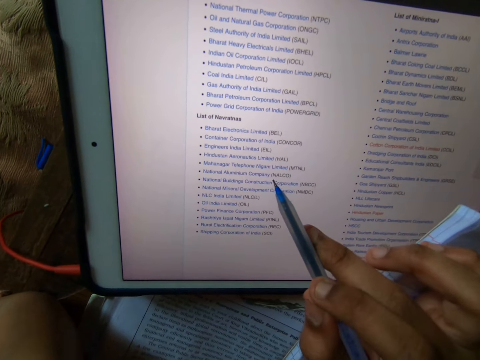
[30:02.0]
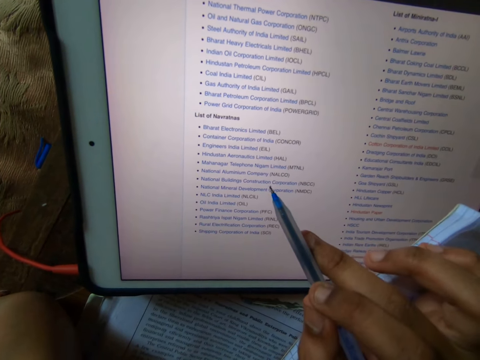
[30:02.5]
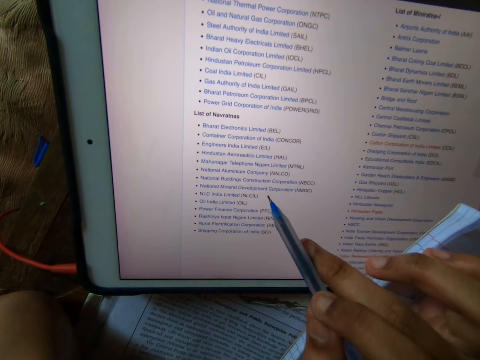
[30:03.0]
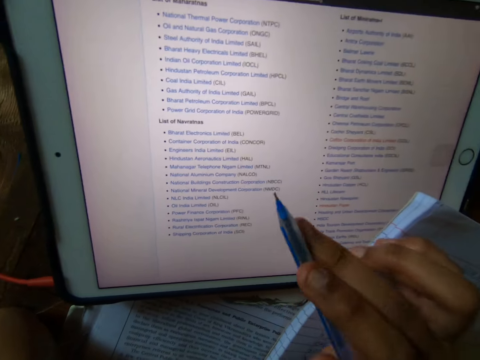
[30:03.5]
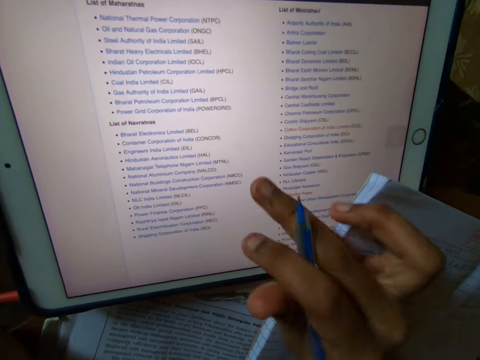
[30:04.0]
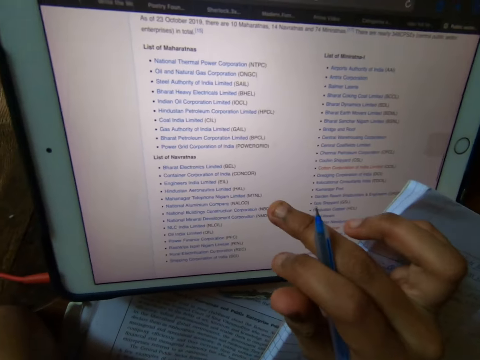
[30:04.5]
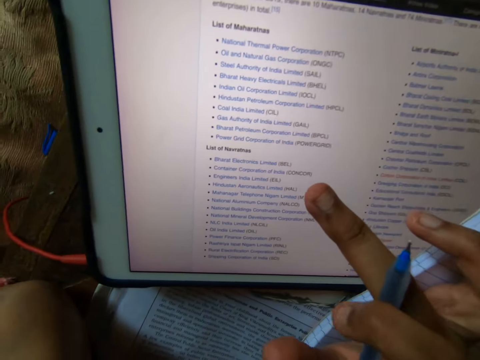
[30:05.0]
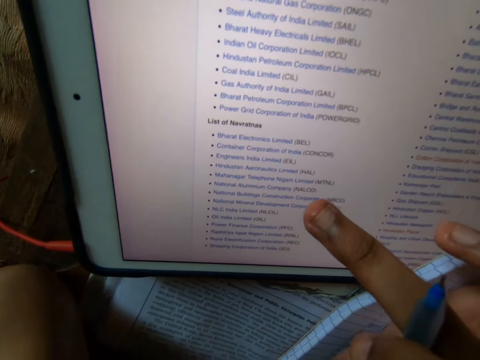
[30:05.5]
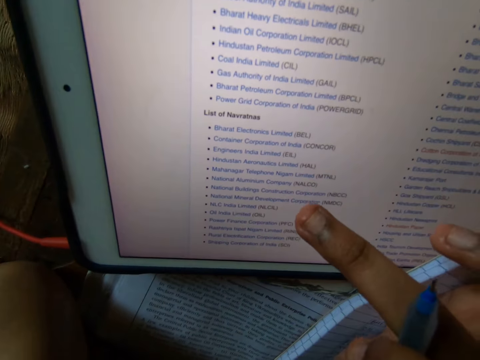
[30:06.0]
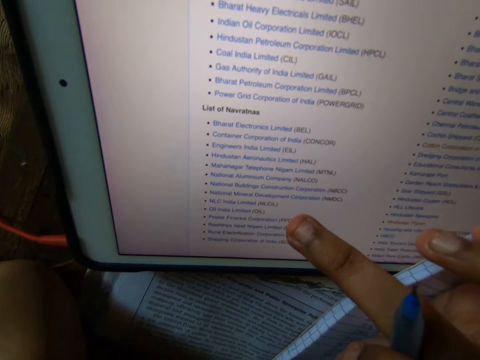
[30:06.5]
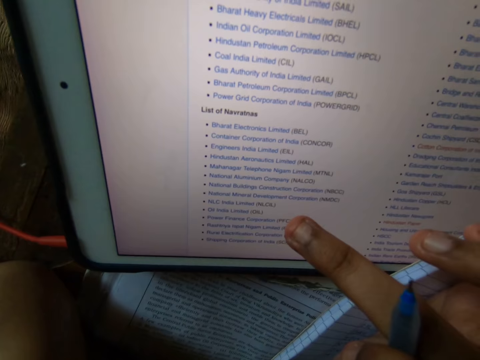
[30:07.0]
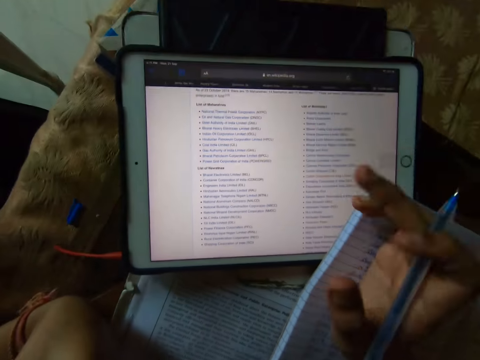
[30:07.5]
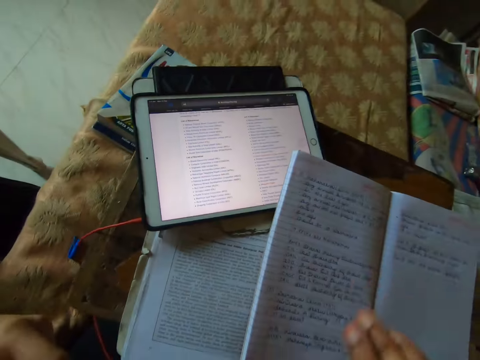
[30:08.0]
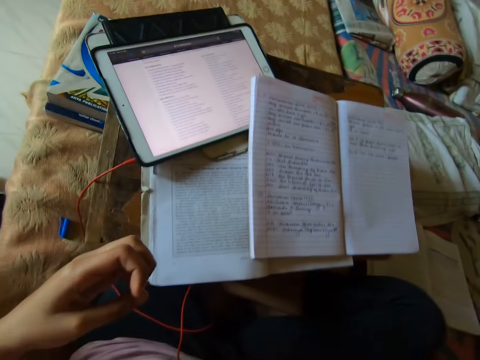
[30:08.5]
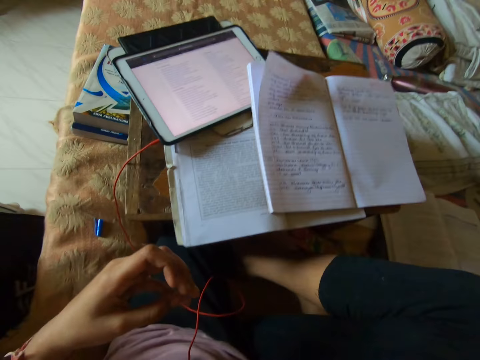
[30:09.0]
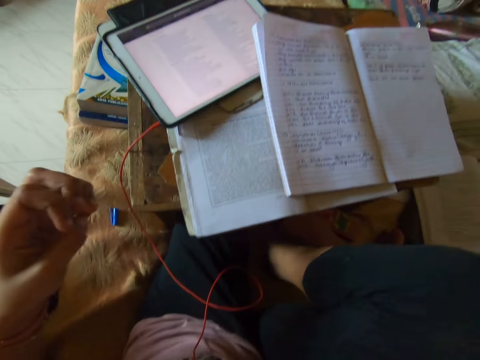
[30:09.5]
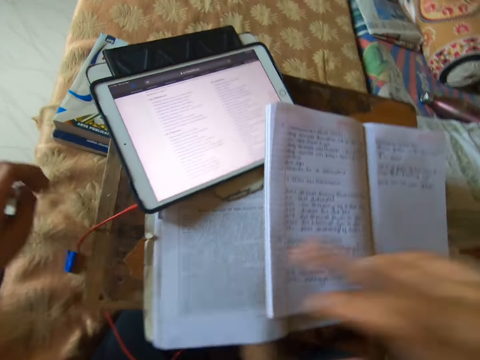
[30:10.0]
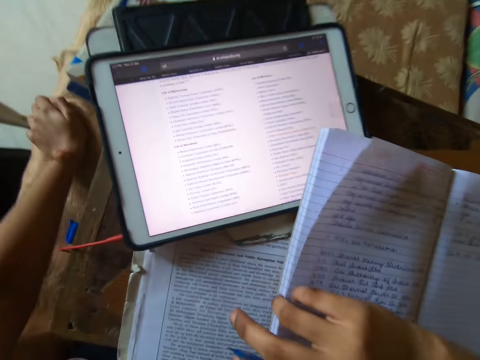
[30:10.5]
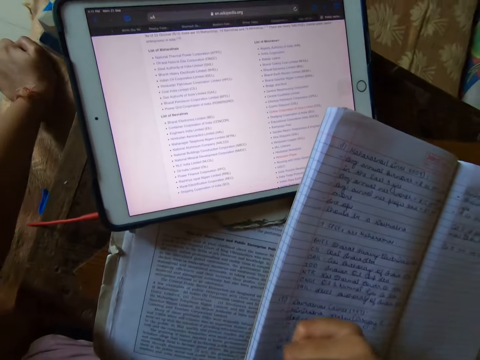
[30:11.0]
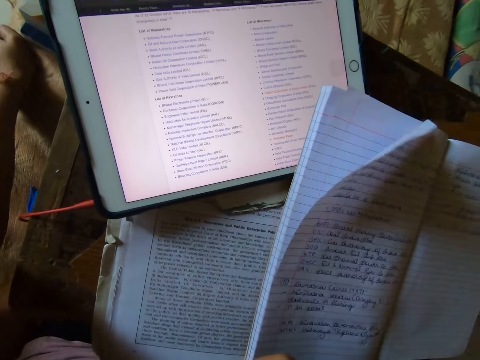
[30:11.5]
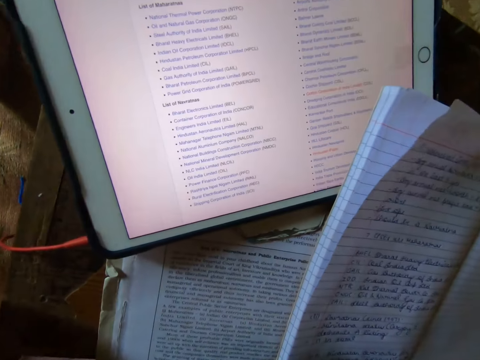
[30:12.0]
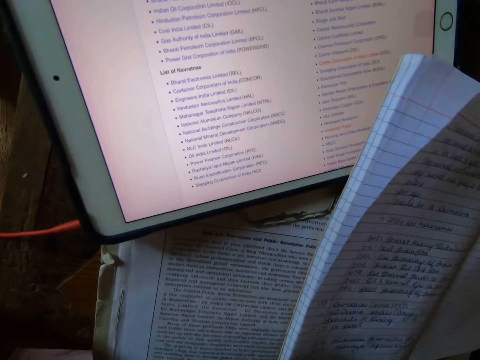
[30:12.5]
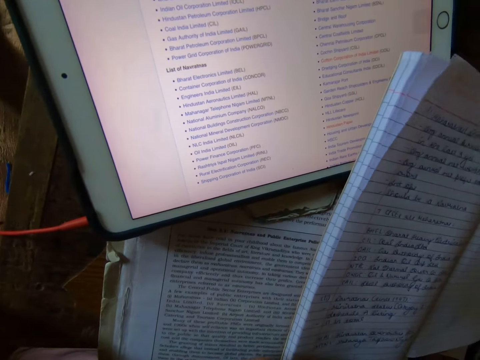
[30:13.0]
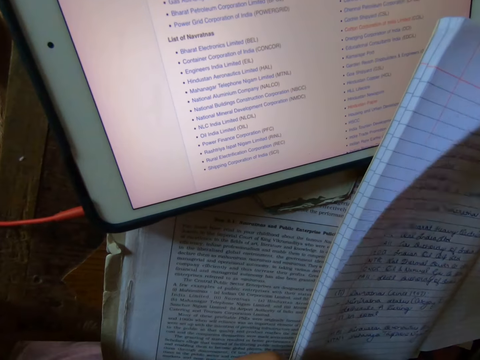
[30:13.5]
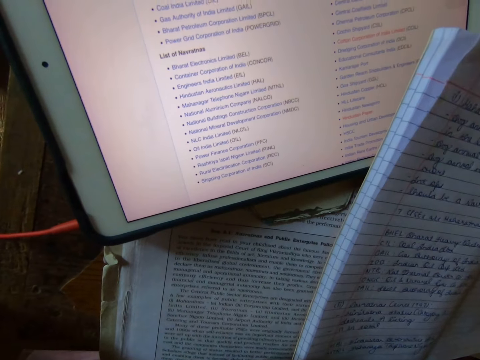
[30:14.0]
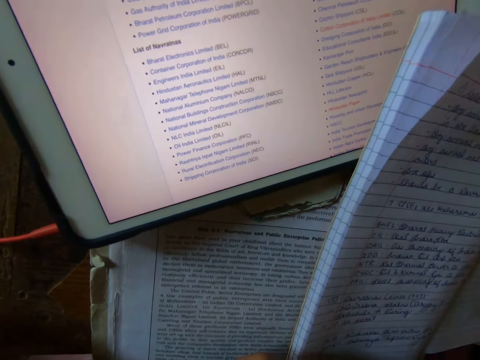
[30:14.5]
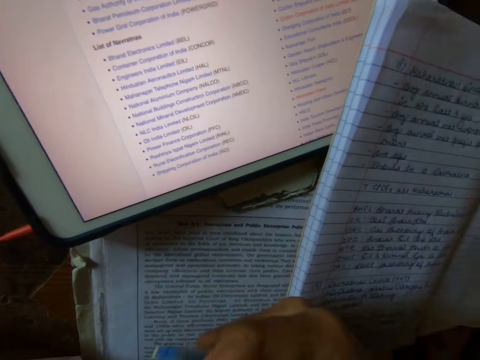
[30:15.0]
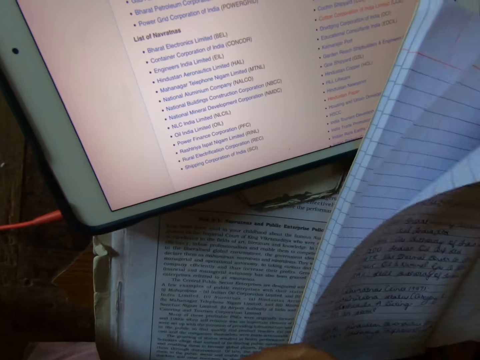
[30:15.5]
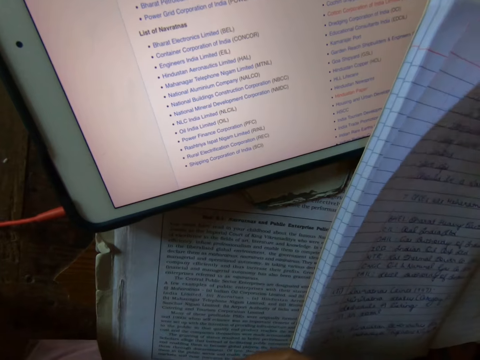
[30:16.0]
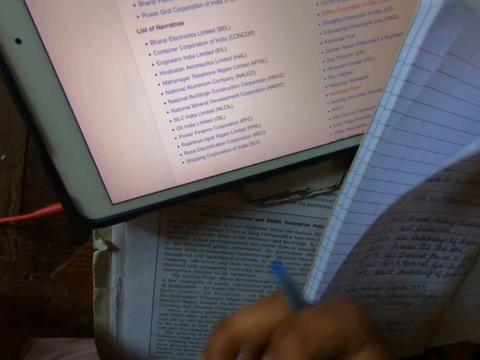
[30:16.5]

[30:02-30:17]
The camera wearer scrolls through the tablet. She reads information on the tablet. She adjusts her position. She reads information on the tablet.

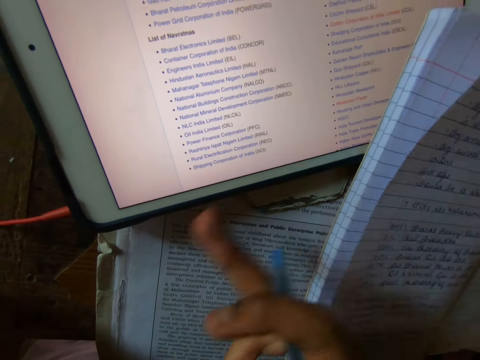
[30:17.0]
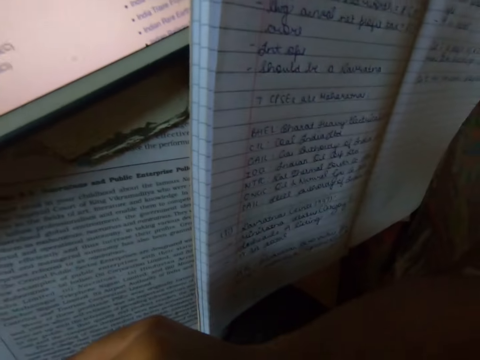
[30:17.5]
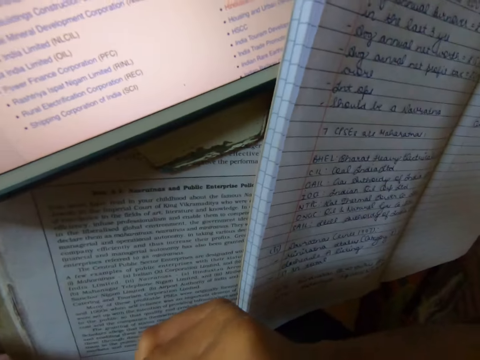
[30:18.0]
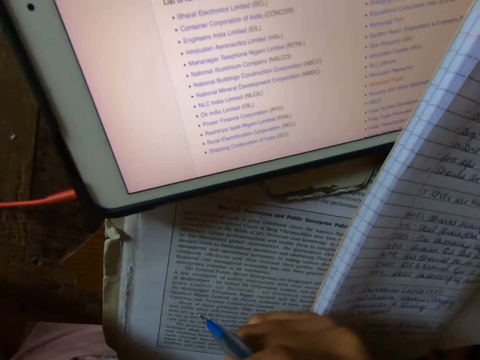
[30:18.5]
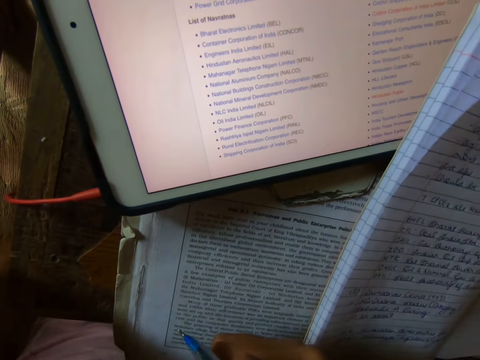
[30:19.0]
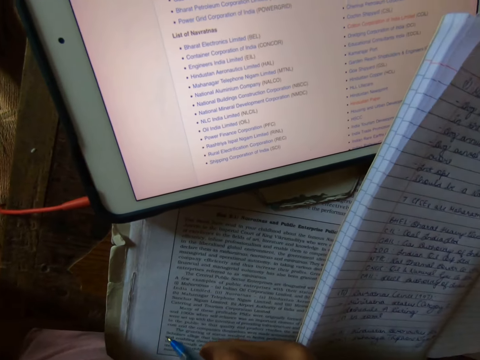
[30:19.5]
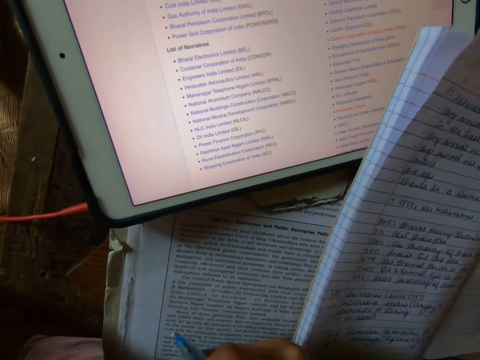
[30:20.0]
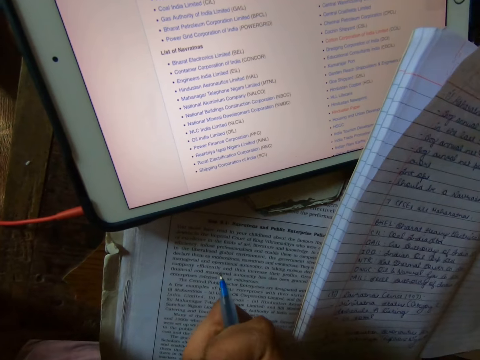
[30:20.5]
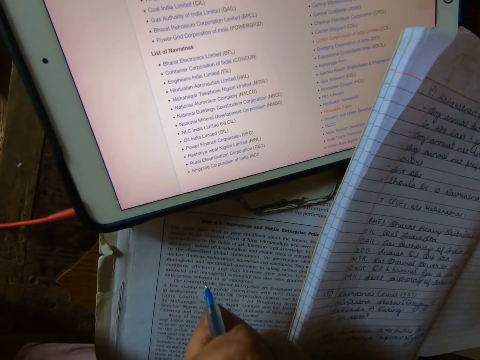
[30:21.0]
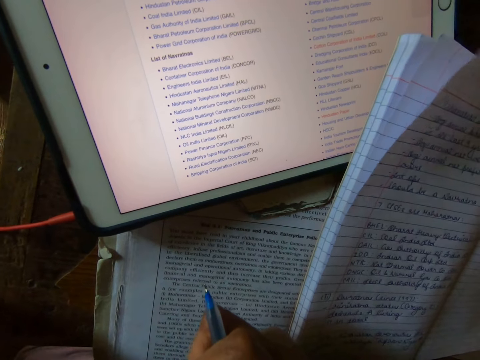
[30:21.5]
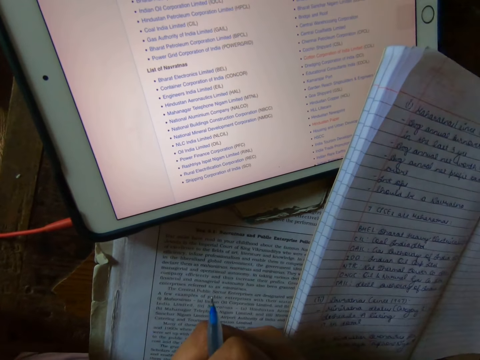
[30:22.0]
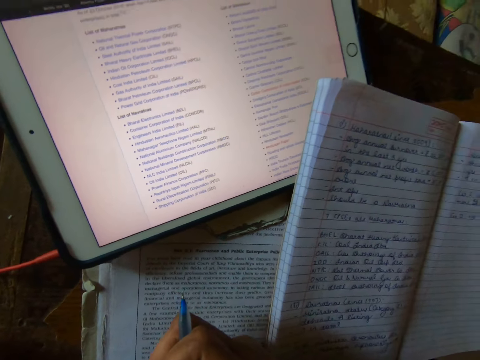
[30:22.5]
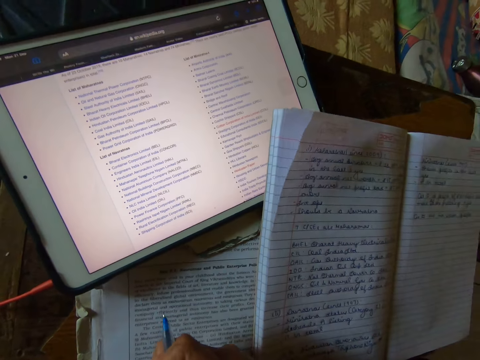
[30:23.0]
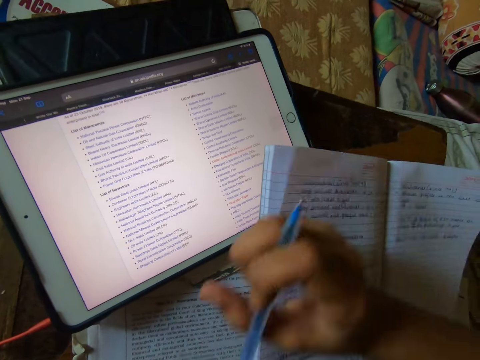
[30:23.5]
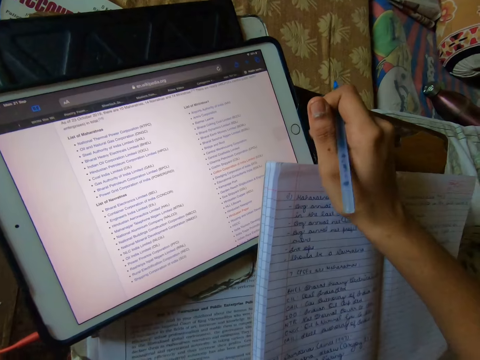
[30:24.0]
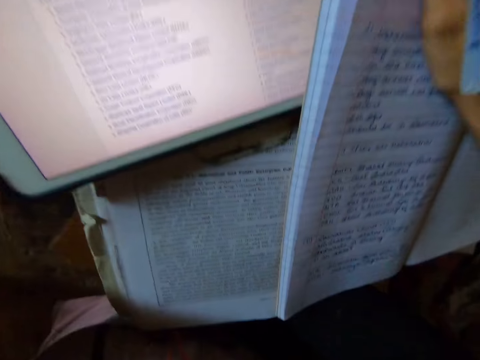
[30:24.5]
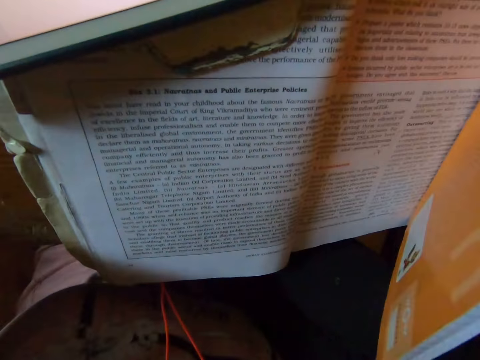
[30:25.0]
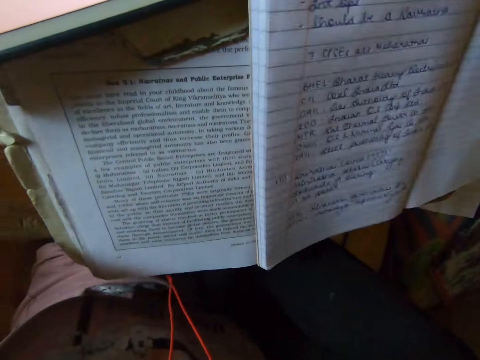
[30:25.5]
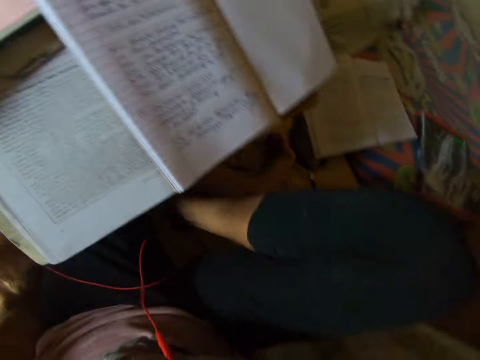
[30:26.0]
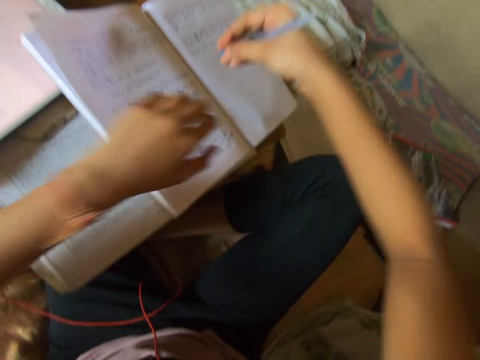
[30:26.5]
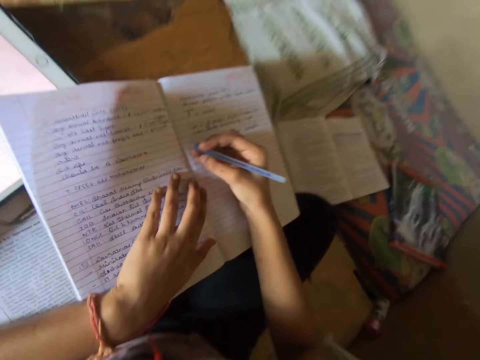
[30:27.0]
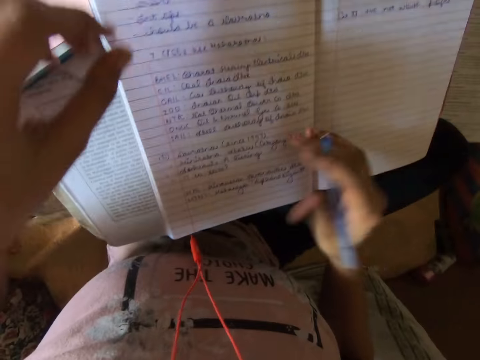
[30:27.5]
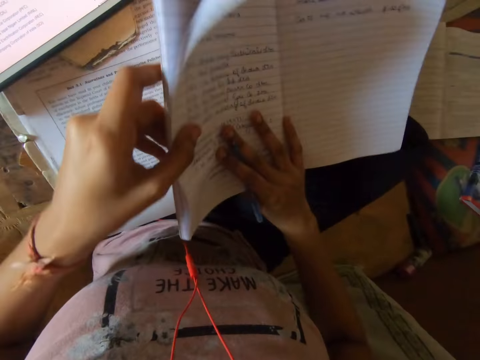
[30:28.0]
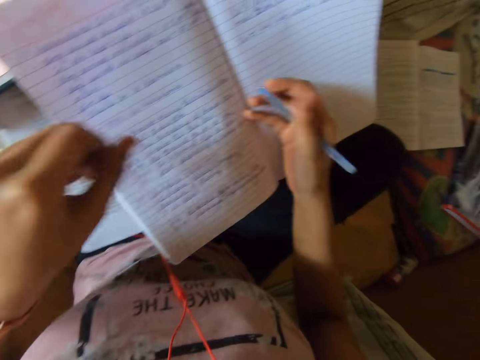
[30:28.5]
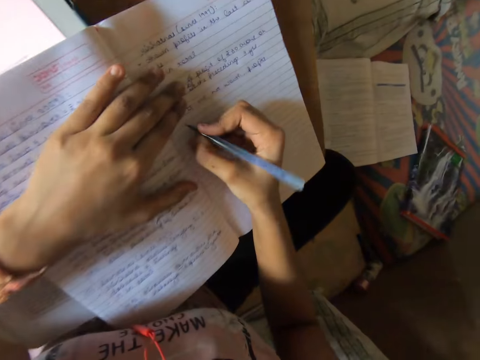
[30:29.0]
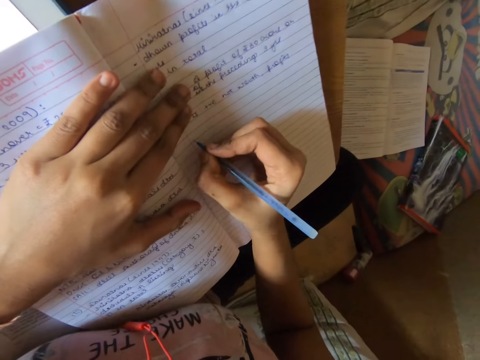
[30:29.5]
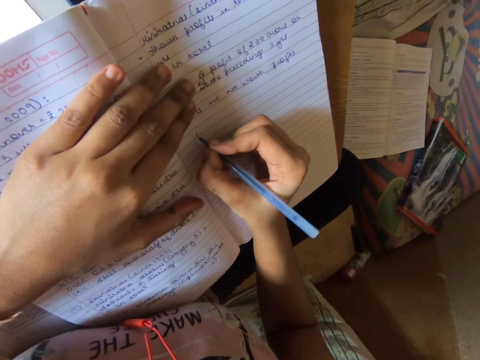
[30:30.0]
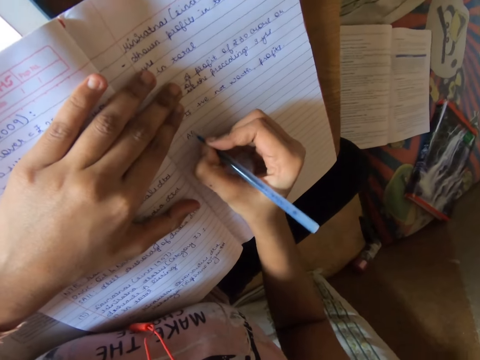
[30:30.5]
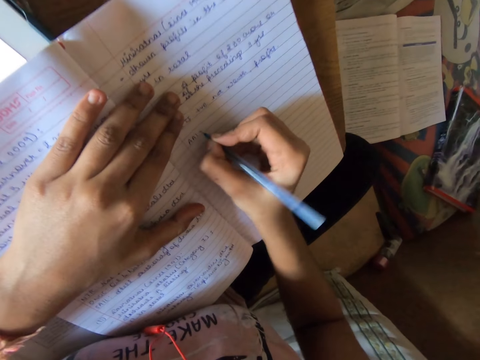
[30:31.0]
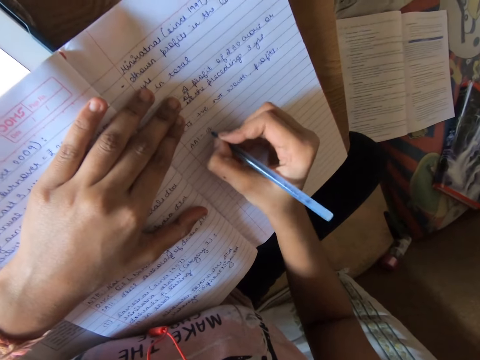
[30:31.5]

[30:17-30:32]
The camera wearer holds a book. He lifts up the book. He places the book down. He moves the book with his right hand. He writes on the book with a pen.
